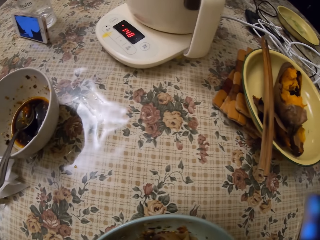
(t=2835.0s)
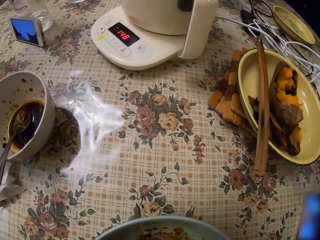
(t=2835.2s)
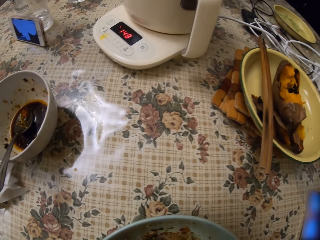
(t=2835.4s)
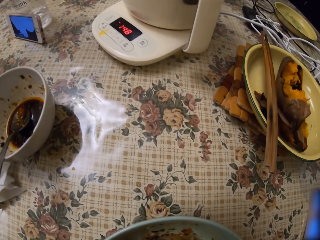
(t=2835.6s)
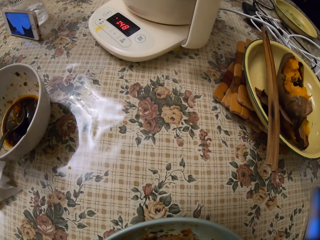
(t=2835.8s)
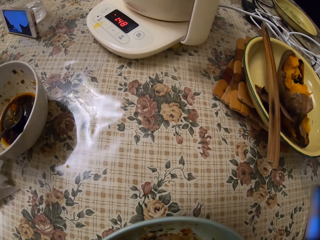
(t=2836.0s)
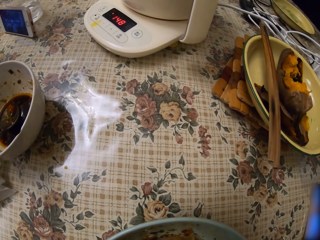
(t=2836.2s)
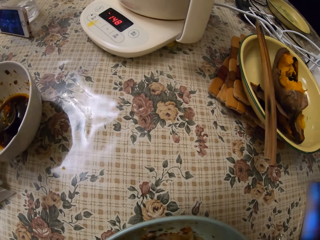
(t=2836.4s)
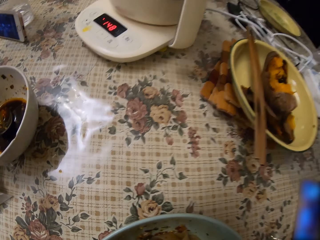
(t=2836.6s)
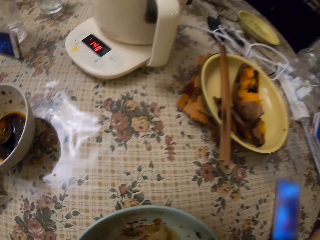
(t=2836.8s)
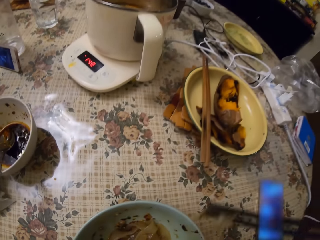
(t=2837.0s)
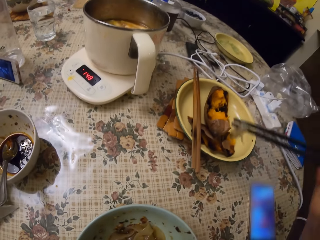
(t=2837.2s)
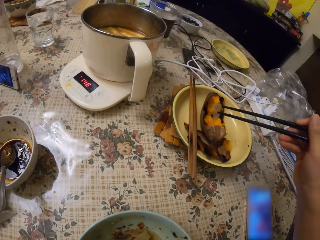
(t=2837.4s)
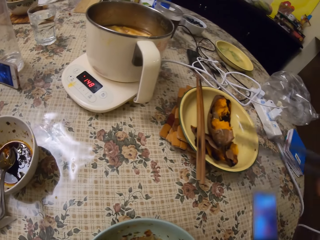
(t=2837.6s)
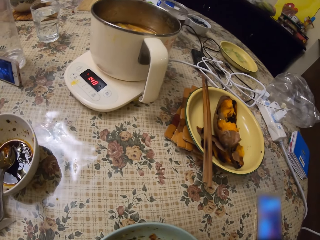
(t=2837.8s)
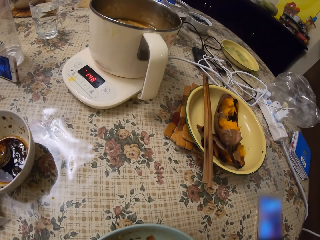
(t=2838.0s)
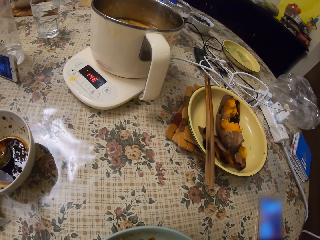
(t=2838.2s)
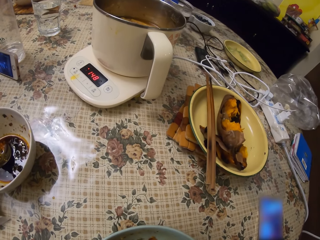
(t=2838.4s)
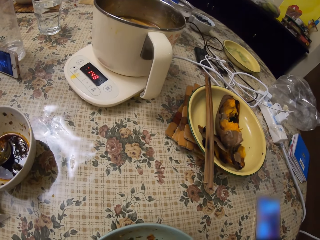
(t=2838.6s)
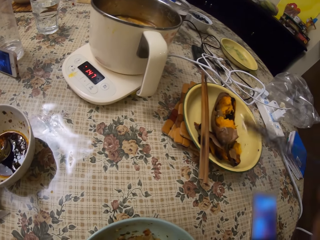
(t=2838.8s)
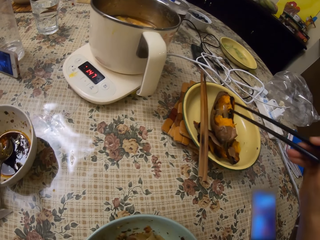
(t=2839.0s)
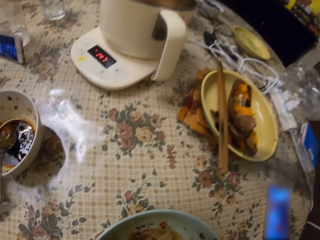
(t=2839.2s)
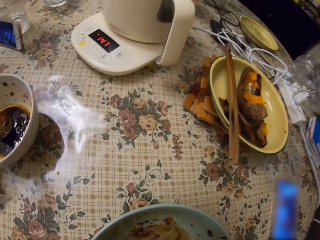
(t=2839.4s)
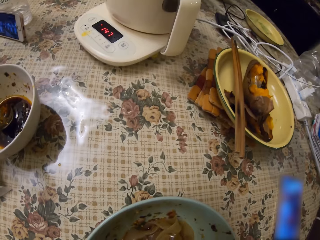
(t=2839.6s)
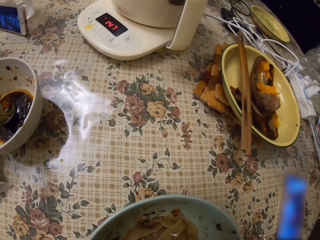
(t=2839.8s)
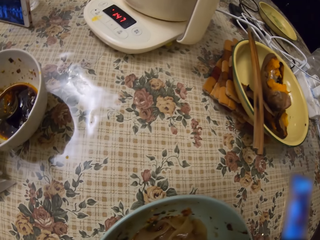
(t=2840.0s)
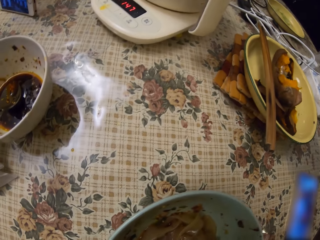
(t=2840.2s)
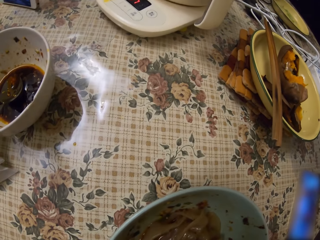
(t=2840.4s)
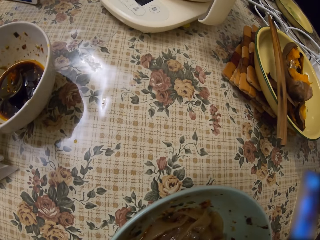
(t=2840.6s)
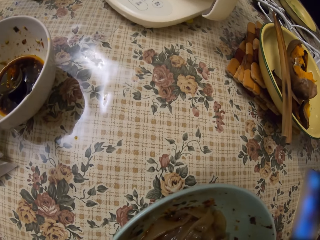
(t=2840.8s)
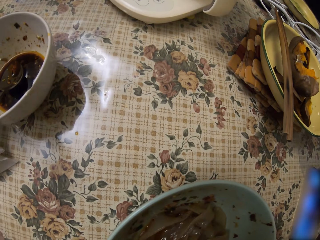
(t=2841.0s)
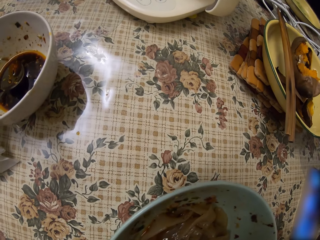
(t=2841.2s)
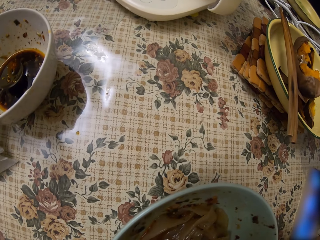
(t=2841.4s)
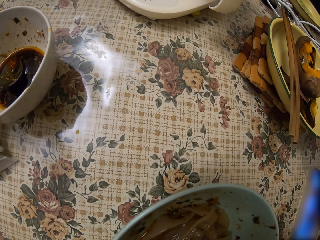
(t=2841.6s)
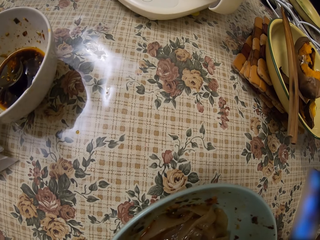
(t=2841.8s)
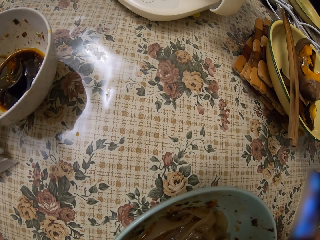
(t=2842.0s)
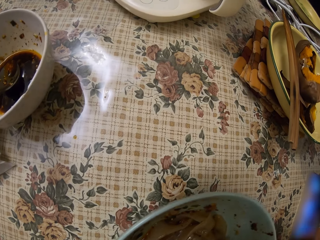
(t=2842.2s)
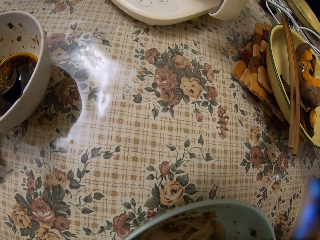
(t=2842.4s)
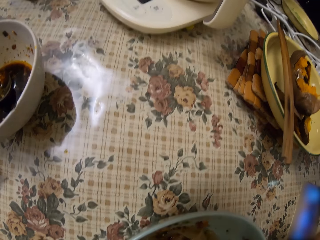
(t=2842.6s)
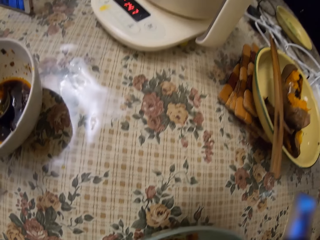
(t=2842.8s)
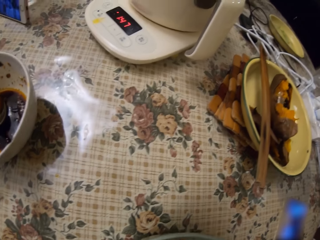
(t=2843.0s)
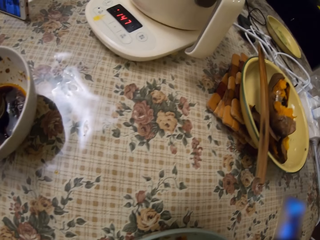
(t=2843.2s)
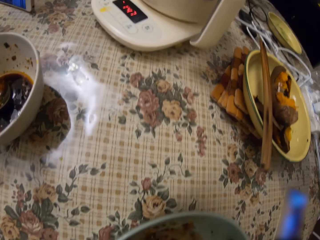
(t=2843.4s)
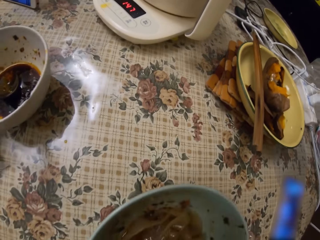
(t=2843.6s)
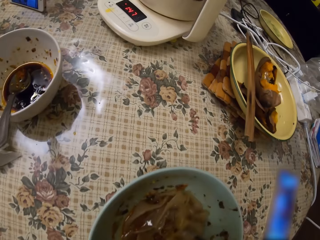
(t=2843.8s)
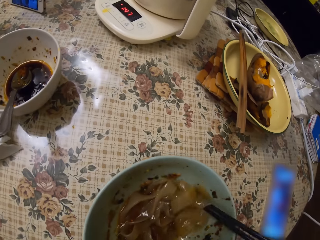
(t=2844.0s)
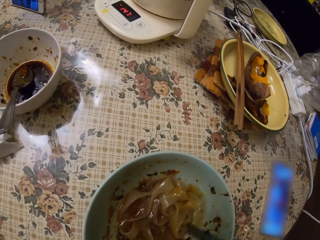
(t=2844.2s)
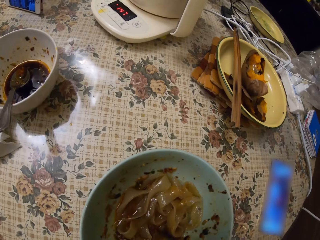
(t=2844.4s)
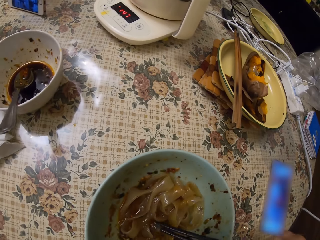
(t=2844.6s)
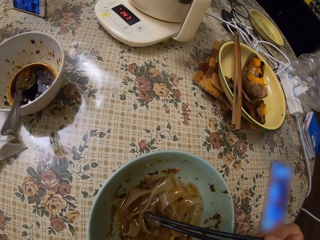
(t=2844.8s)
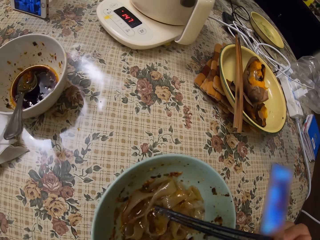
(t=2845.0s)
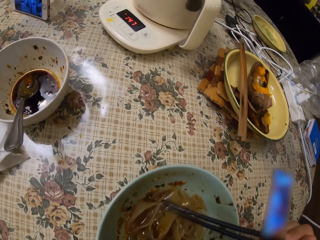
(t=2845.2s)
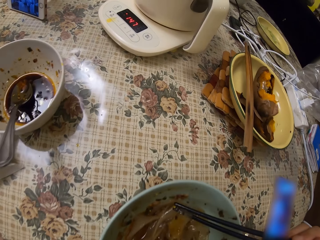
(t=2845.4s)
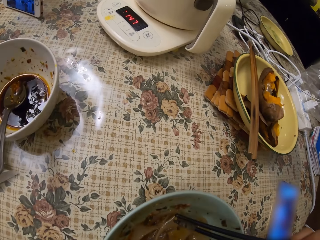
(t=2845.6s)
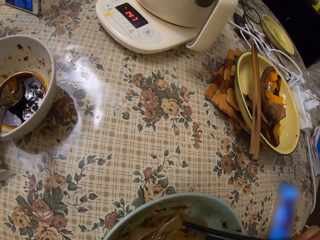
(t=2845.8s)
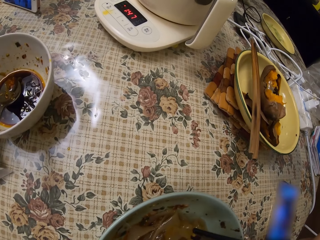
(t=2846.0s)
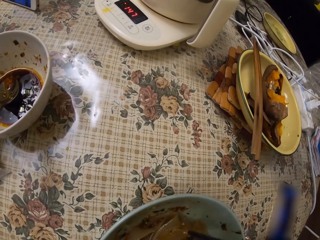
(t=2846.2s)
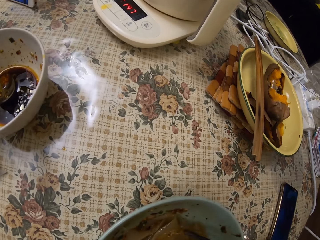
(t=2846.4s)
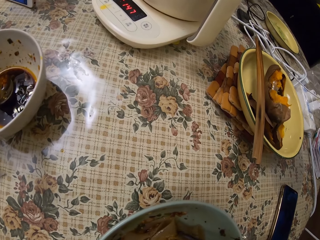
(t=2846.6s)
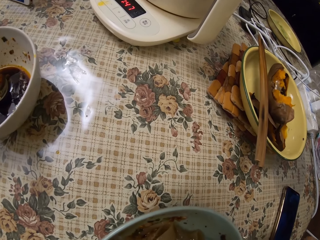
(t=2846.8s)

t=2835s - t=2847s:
The camera wearer drops food particles in the plate on the table with chopsticks from her food plate. She eats food from the plate with the chopsticks.

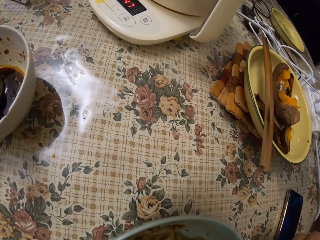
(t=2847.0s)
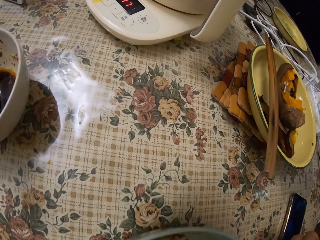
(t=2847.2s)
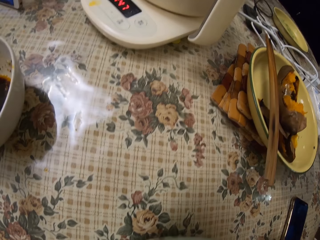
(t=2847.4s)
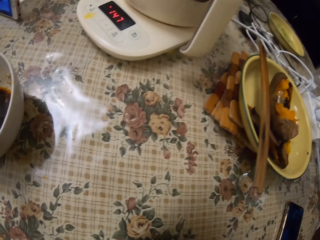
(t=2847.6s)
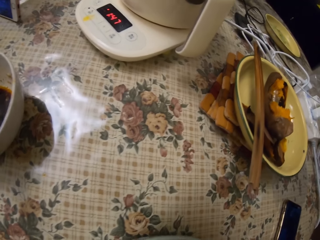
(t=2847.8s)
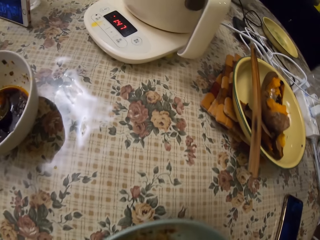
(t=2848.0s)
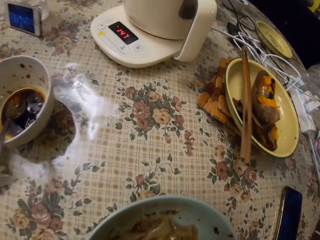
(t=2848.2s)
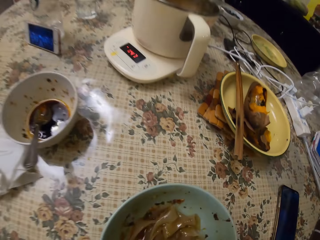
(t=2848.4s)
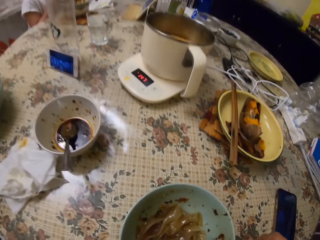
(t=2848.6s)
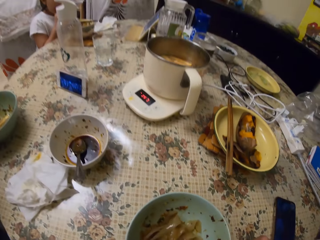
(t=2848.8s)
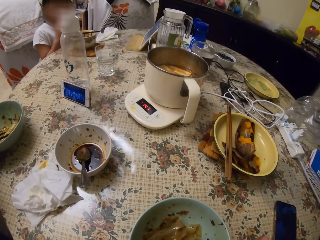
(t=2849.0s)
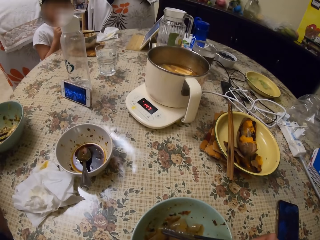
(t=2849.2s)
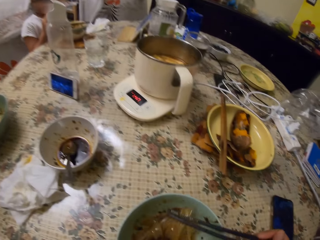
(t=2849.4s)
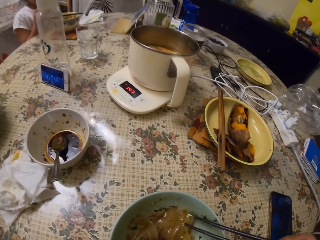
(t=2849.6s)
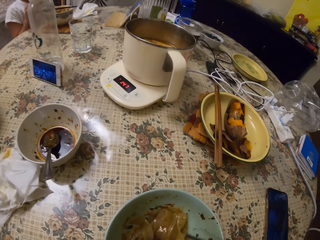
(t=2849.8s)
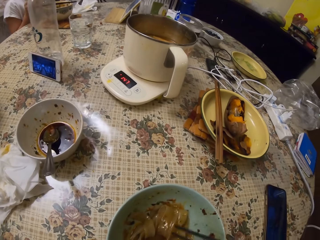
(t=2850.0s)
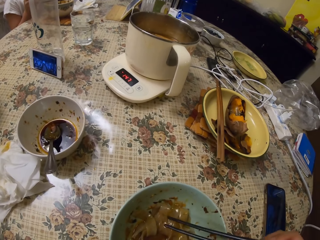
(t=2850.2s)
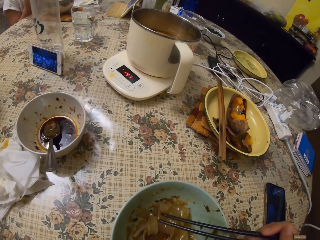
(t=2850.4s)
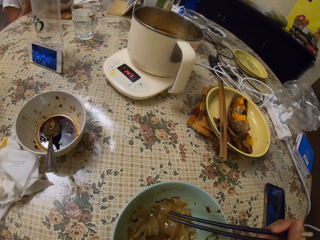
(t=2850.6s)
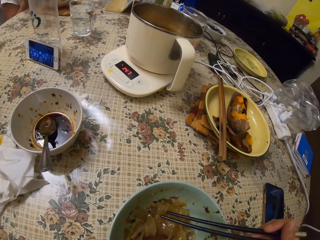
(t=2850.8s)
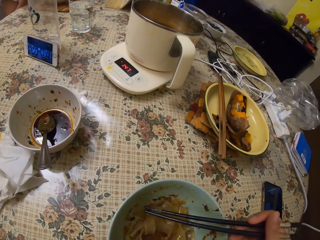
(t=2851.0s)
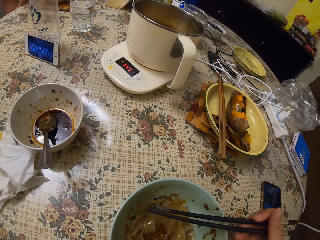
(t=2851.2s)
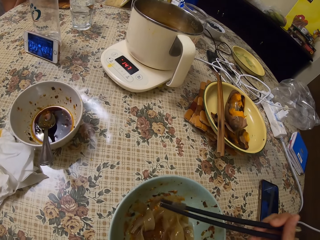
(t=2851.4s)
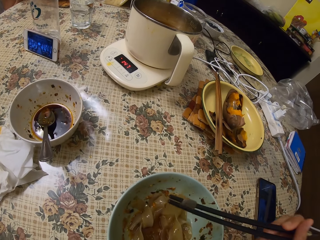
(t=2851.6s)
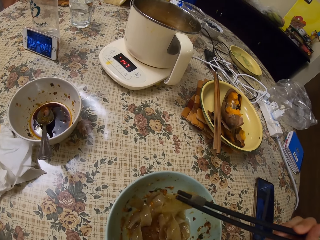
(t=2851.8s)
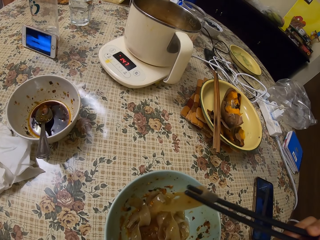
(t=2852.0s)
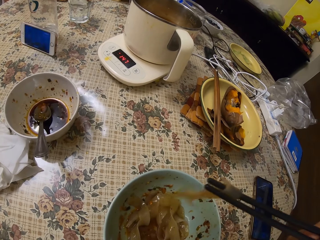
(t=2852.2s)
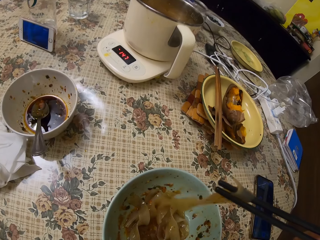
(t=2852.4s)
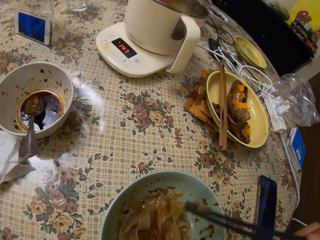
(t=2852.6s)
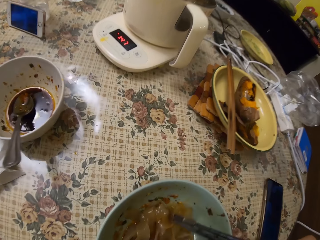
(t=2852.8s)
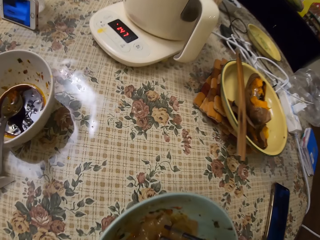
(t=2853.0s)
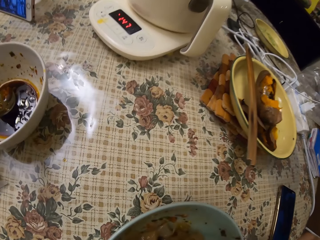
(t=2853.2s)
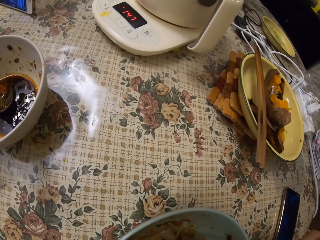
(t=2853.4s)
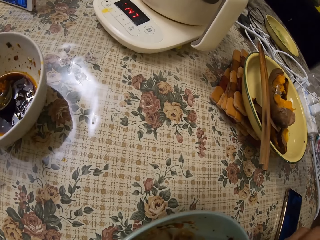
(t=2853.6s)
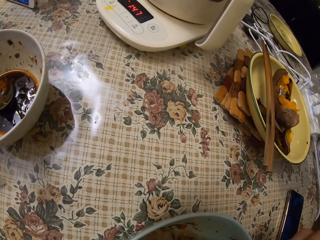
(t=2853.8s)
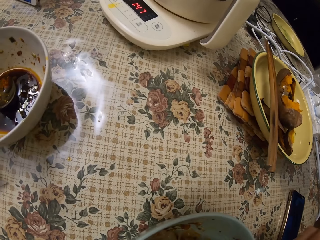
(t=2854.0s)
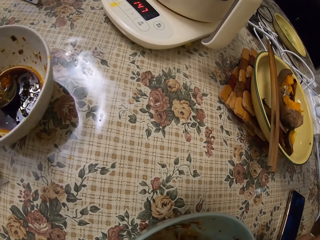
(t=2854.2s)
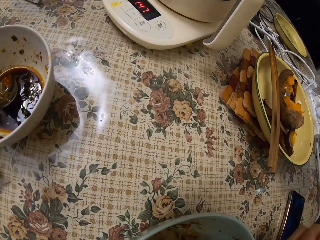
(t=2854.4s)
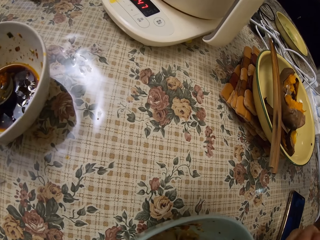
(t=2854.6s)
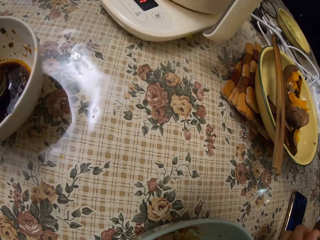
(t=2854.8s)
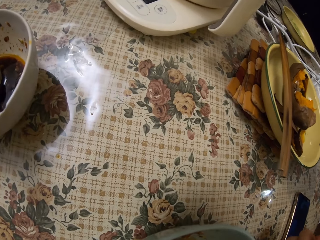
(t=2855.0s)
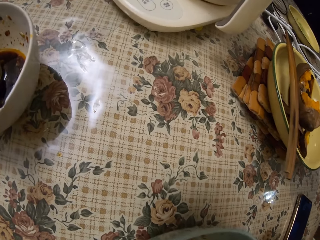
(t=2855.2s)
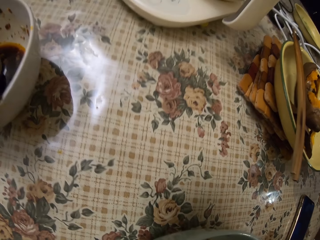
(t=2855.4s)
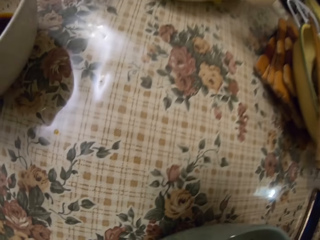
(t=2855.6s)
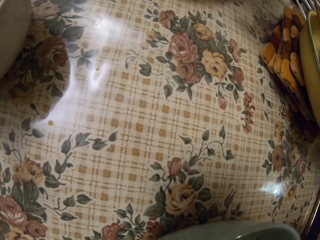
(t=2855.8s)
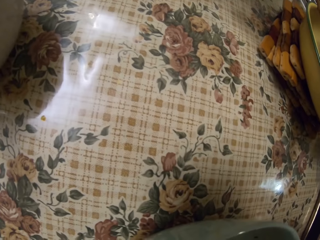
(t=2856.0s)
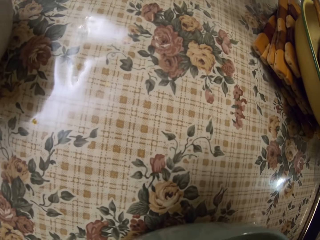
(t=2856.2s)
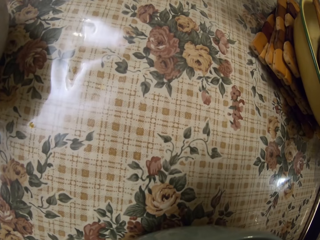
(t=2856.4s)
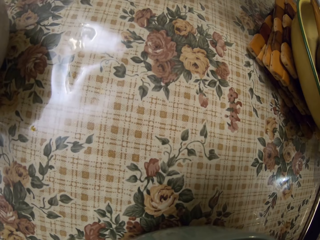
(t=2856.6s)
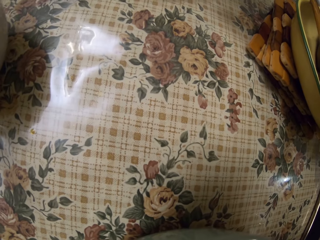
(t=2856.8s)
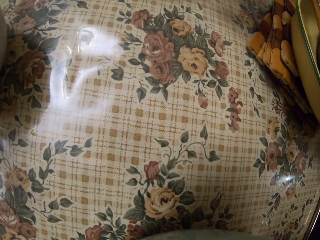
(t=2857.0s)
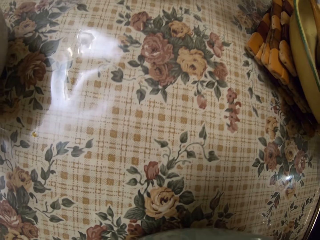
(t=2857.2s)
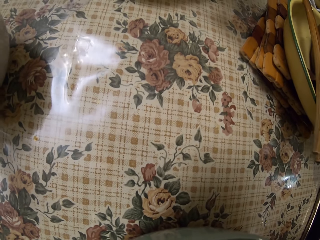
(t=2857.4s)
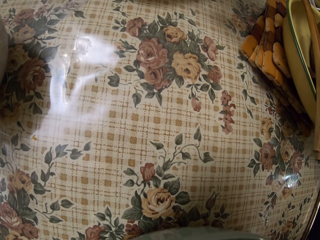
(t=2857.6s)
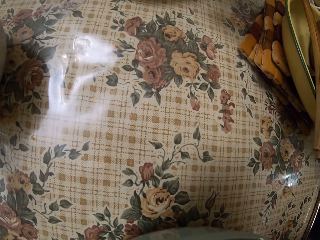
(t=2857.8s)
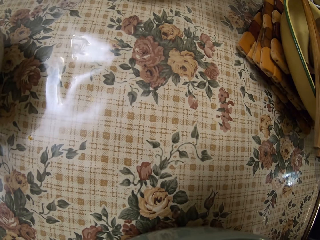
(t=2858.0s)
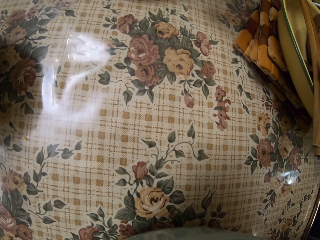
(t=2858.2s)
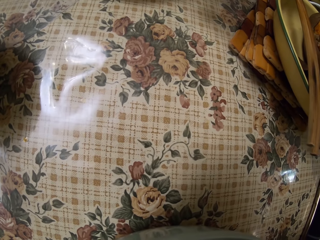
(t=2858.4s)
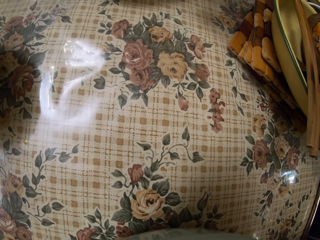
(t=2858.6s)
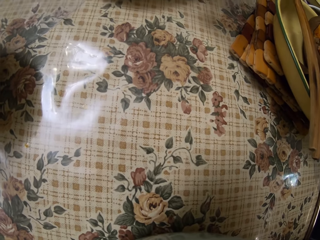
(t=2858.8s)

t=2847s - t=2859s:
A girl eats ice on the table.
